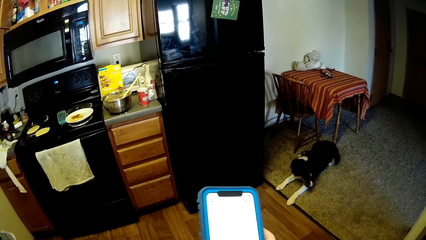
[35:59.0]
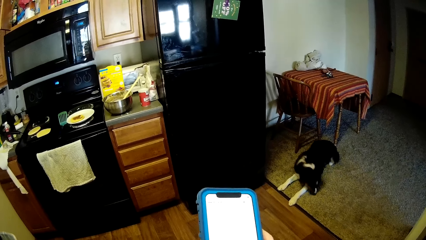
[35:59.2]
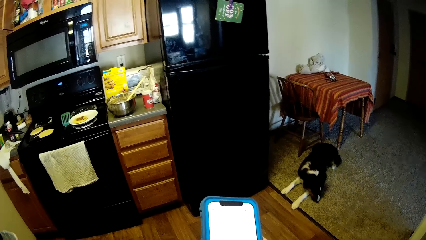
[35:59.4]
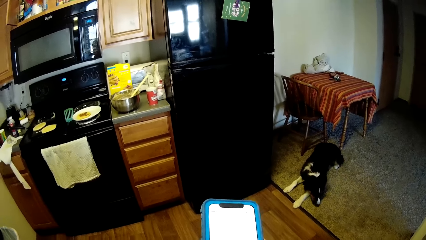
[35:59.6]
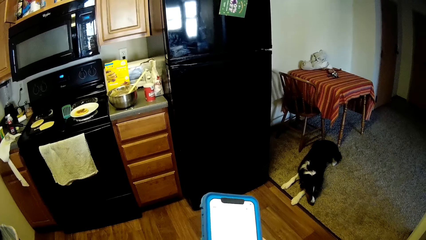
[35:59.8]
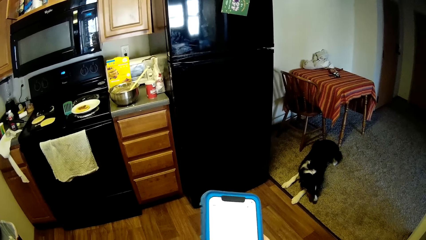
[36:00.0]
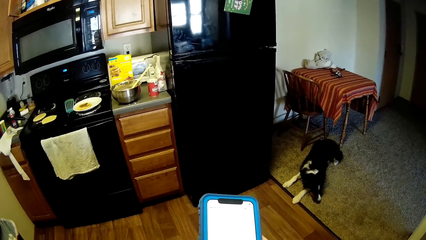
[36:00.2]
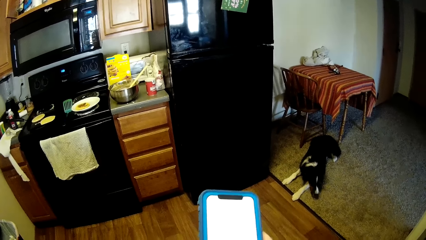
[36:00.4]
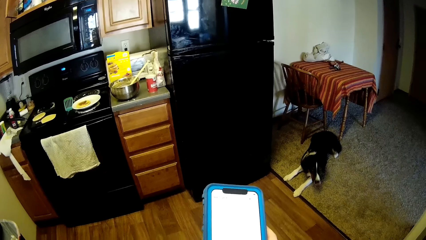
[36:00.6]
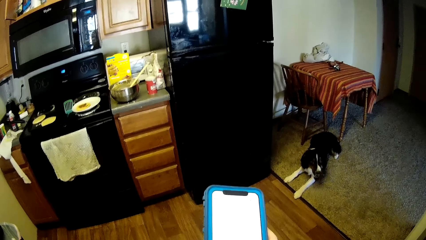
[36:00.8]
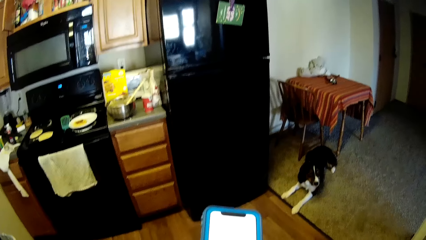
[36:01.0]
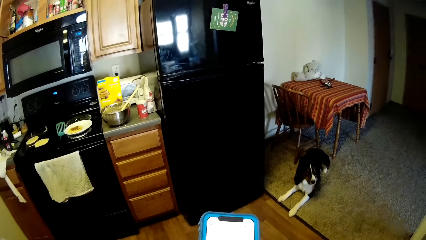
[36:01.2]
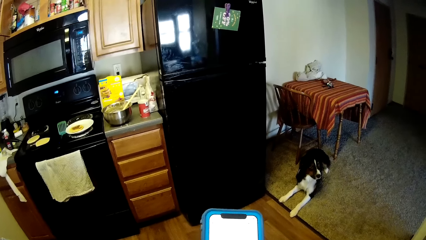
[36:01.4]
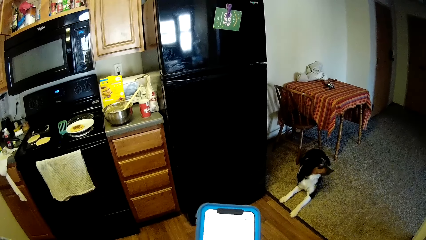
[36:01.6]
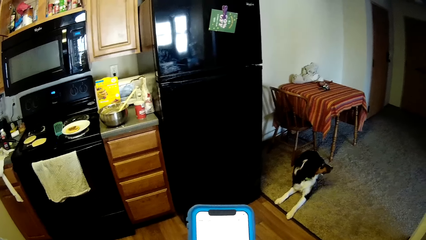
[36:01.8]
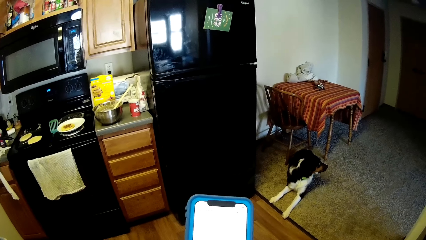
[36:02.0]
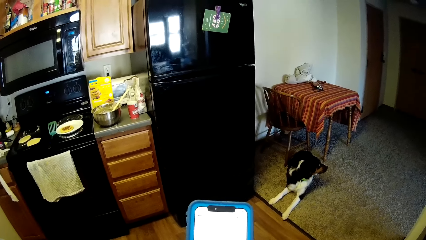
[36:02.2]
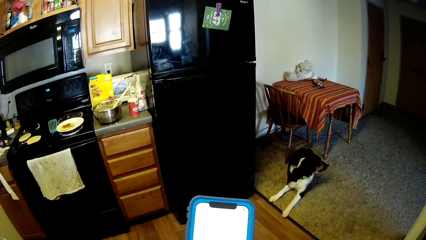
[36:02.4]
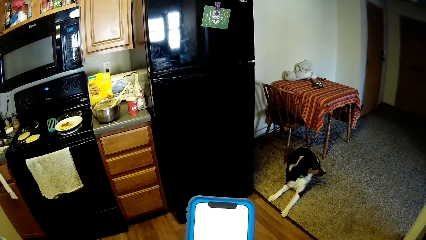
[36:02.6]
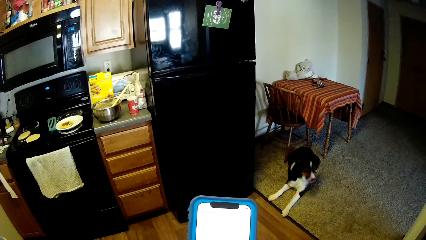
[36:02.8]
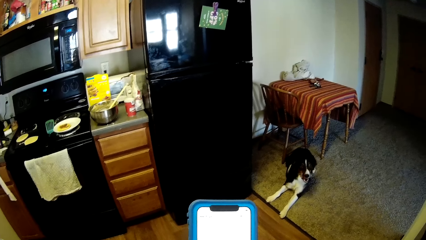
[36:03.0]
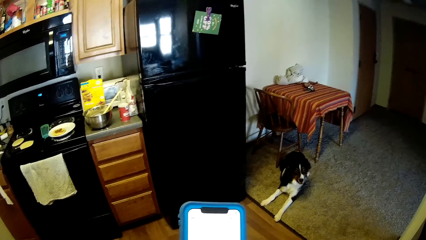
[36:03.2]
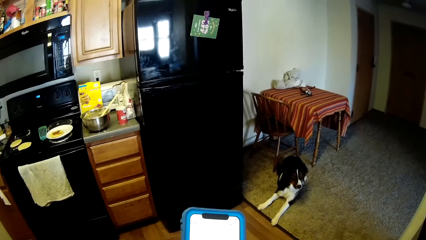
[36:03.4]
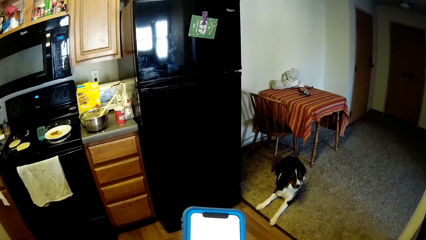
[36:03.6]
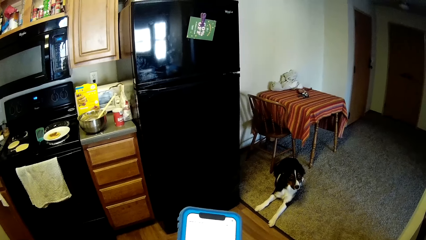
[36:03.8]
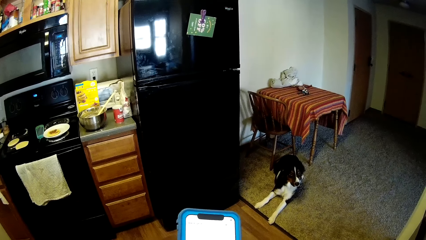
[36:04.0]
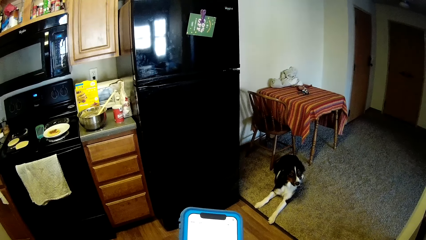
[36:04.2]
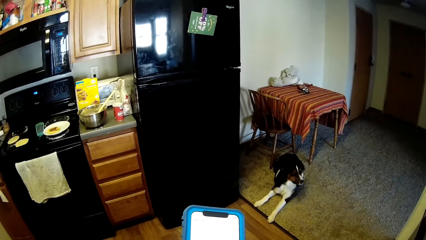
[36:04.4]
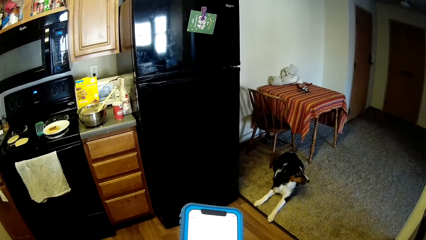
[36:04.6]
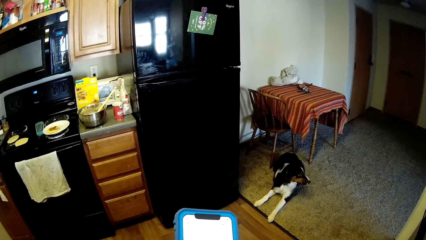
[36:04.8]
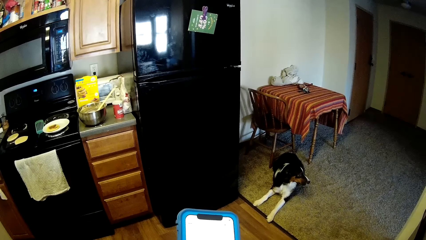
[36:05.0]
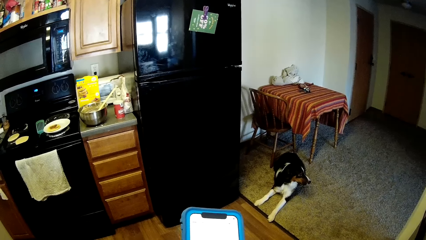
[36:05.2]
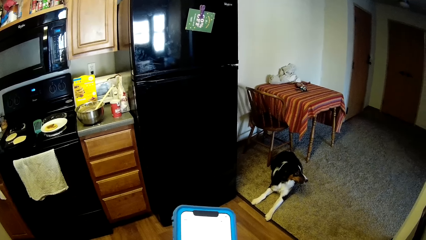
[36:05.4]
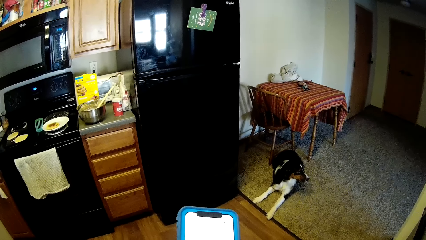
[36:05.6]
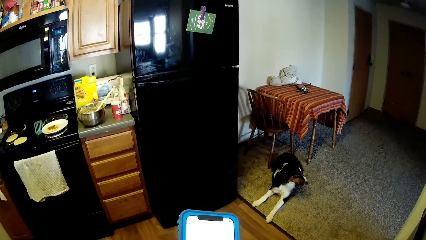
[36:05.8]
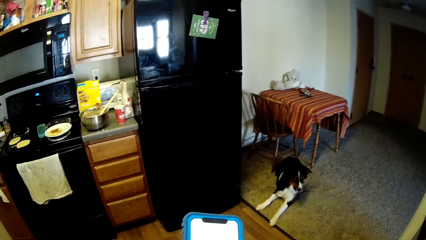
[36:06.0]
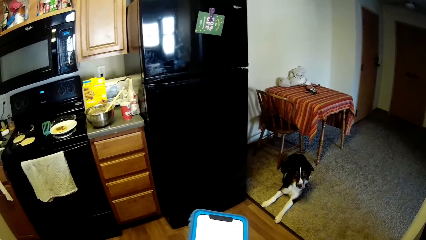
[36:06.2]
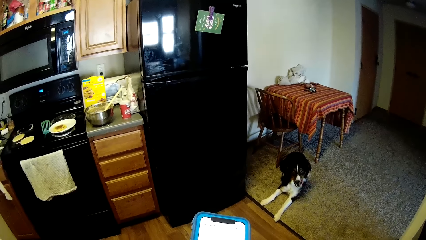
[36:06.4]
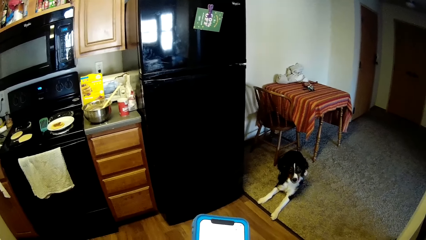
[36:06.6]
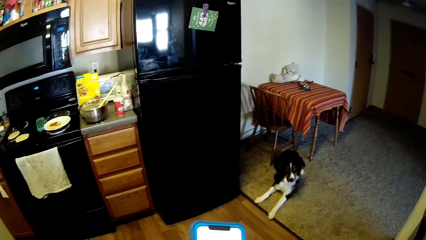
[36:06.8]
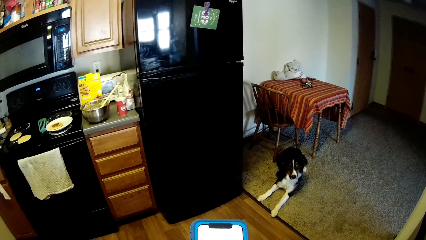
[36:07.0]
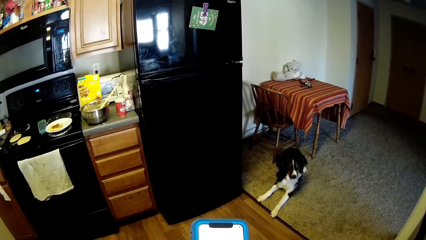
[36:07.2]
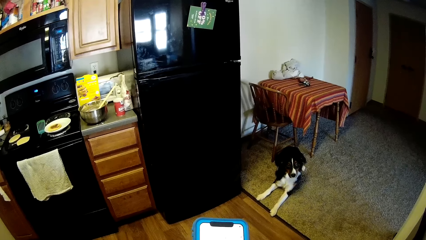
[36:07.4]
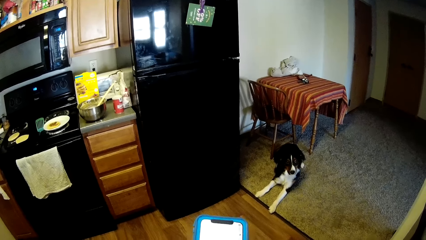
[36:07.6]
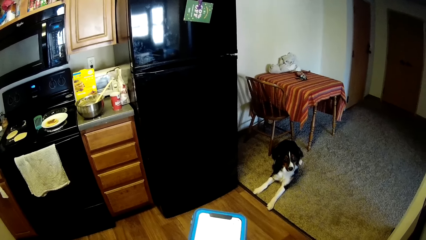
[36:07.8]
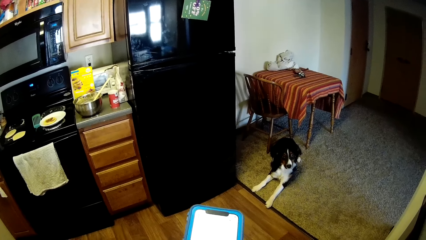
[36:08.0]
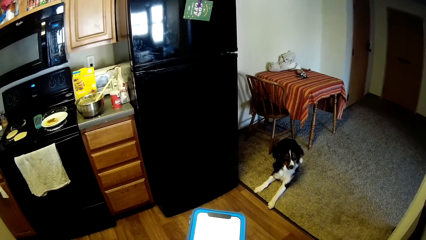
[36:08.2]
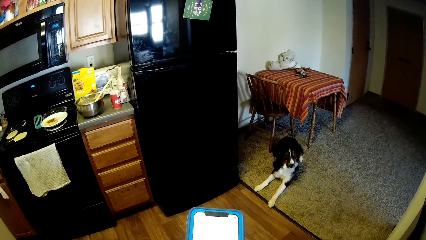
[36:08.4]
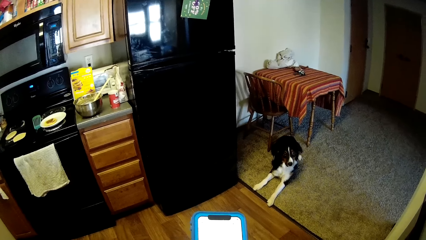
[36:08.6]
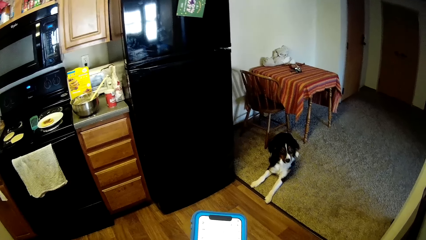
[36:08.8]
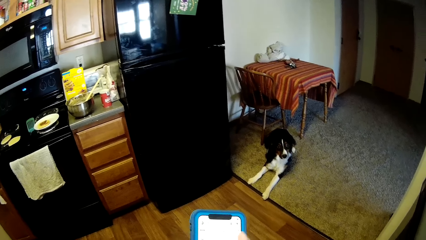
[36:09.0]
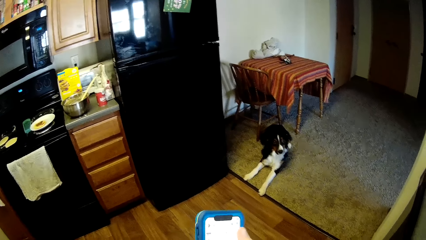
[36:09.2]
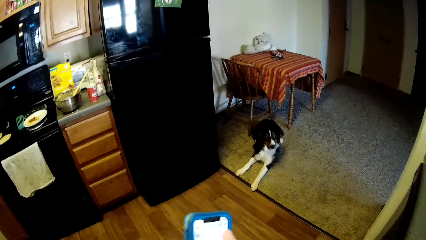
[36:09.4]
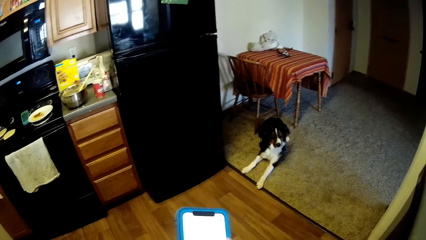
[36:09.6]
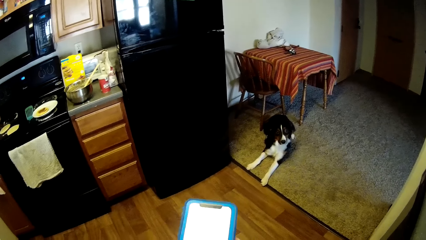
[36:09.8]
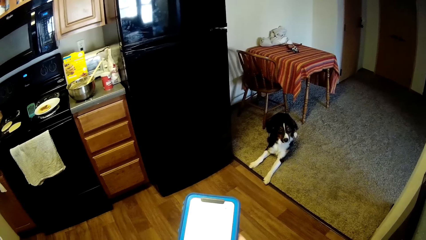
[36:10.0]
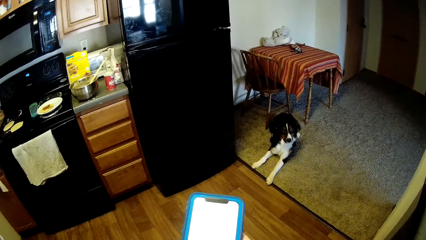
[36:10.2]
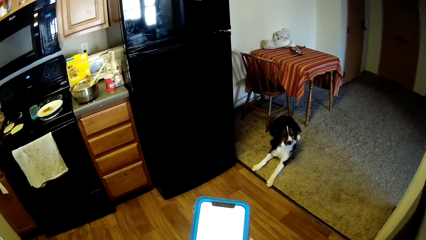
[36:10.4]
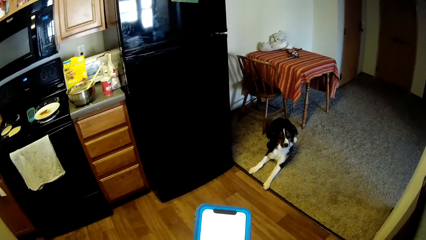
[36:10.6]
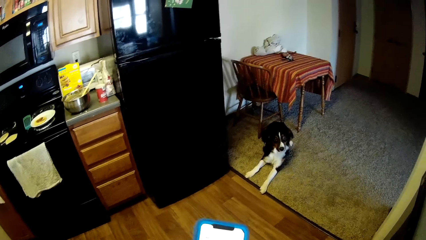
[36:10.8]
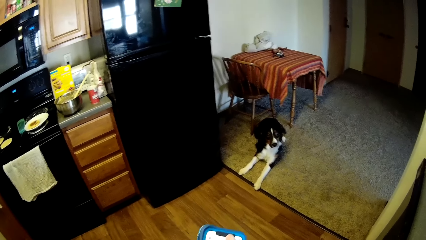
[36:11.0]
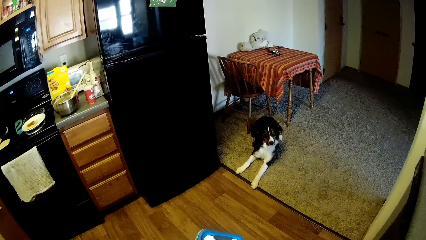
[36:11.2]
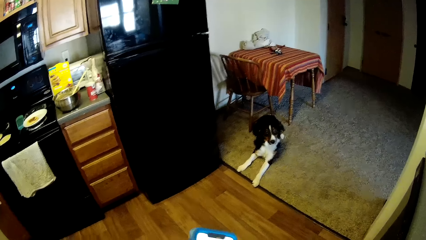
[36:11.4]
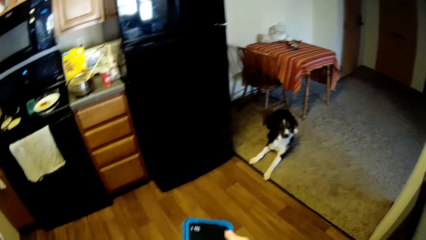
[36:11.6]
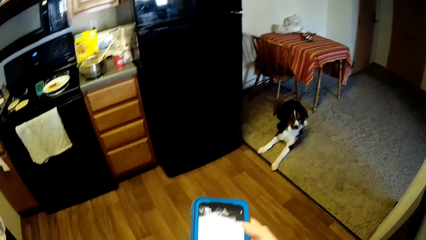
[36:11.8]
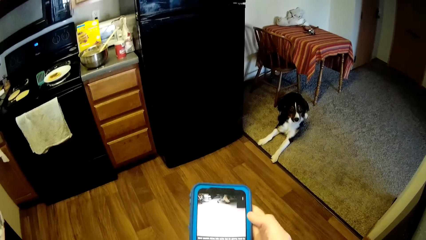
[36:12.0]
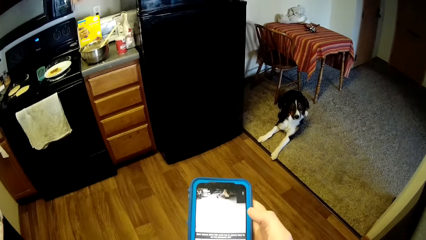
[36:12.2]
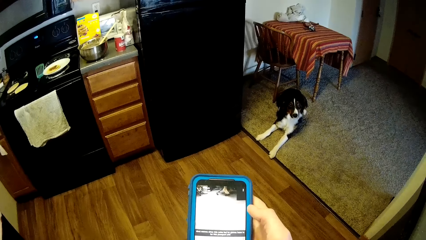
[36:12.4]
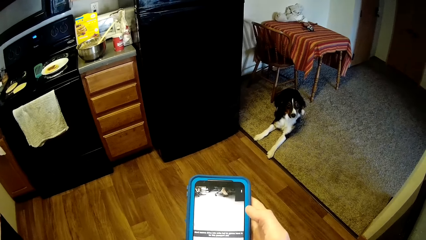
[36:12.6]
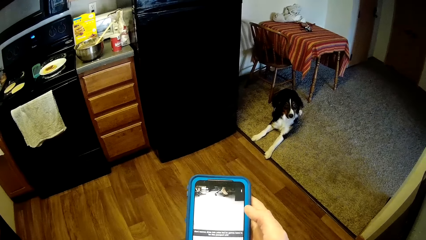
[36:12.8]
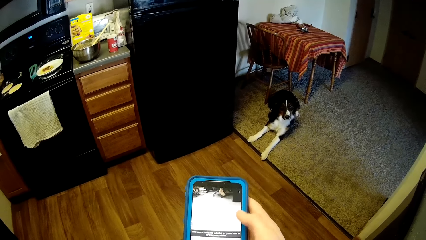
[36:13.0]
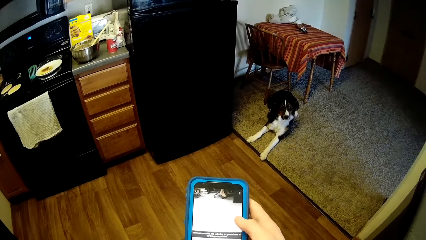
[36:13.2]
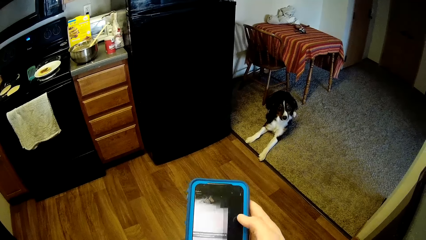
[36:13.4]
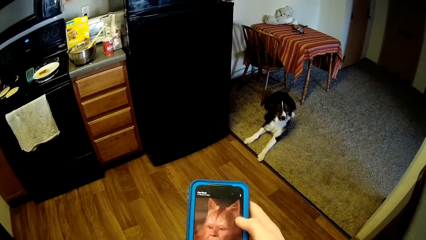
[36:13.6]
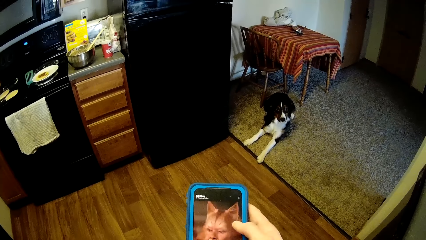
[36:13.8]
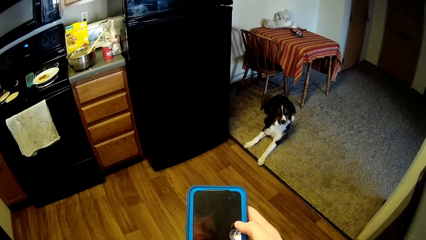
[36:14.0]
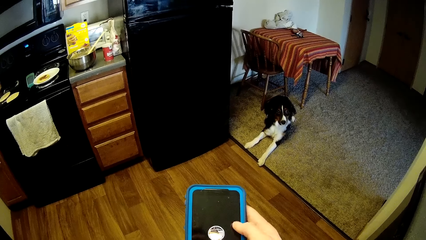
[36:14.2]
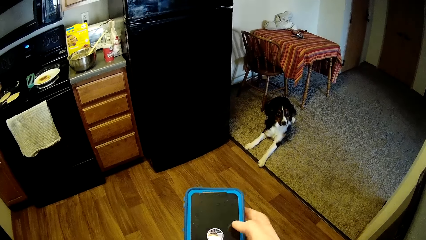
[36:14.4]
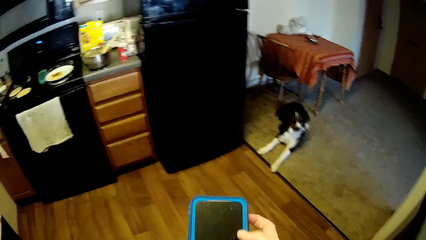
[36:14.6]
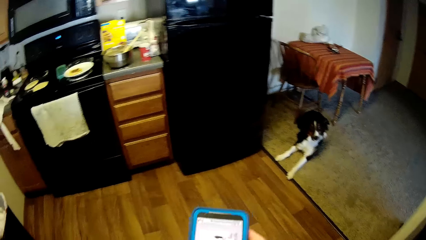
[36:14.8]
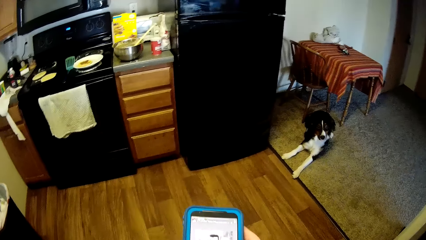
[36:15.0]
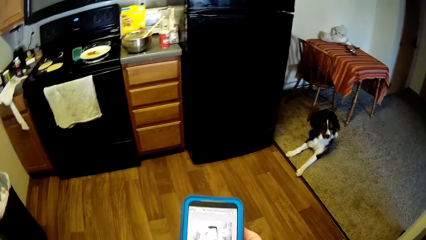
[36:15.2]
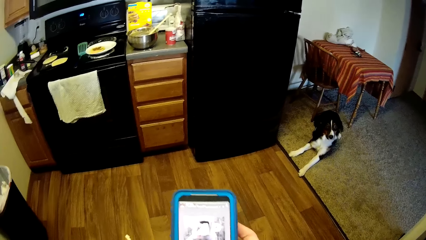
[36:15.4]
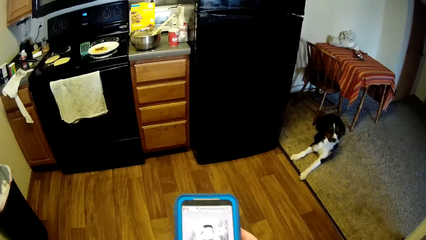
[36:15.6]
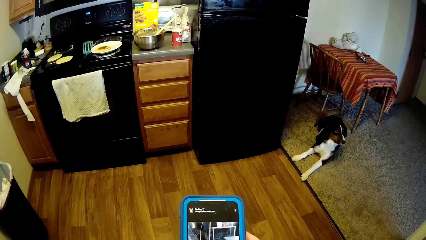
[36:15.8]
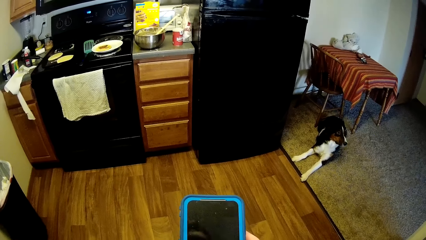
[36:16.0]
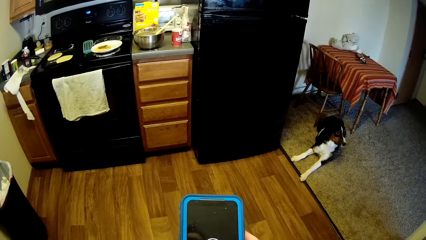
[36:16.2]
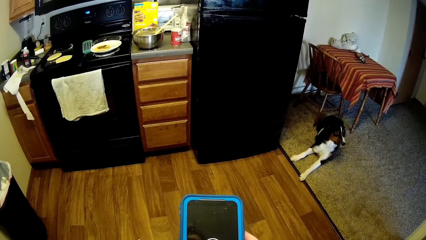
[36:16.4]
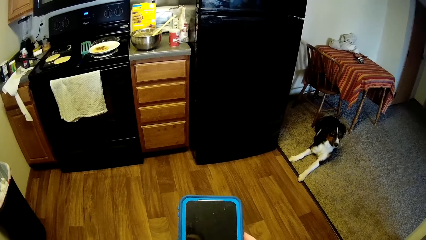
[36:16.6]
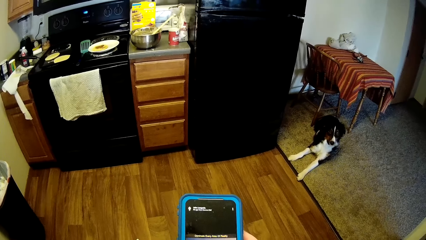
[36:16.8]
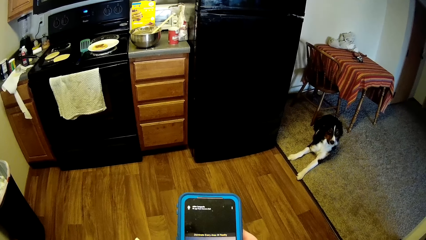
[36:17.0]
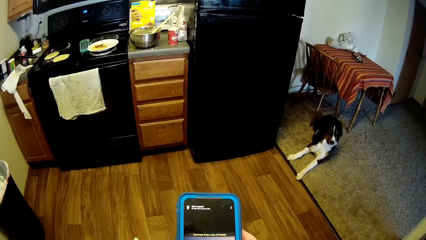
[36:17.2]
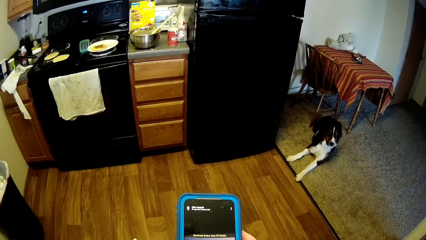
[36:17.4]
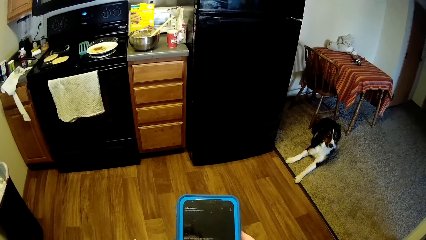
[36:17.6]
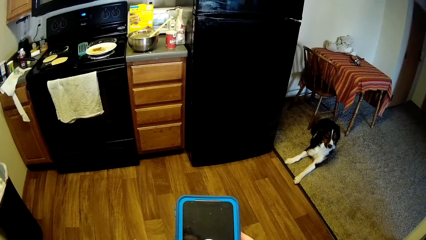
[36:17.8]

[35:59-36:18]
The camera wearer presses the phone.
